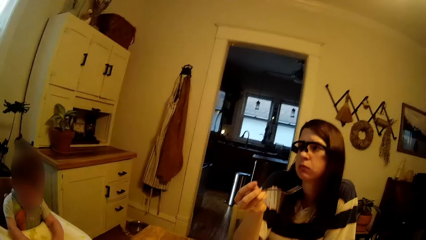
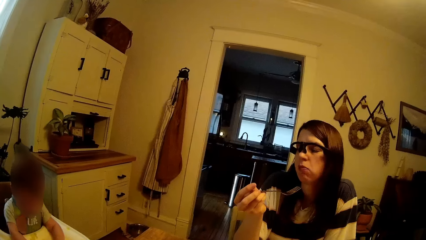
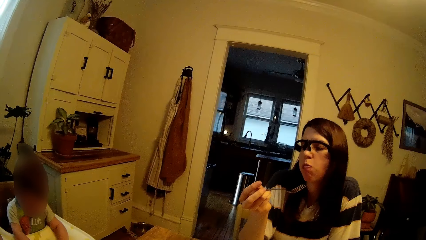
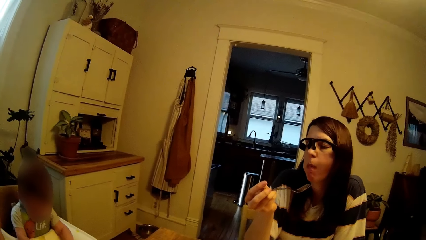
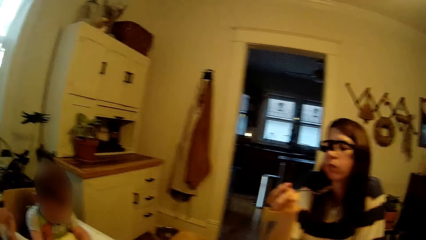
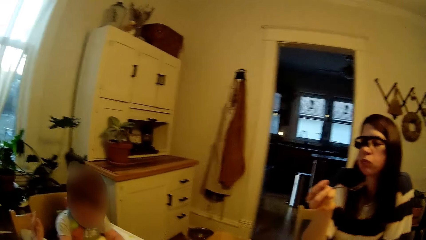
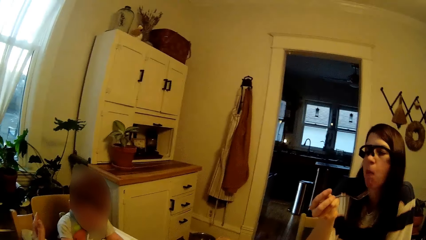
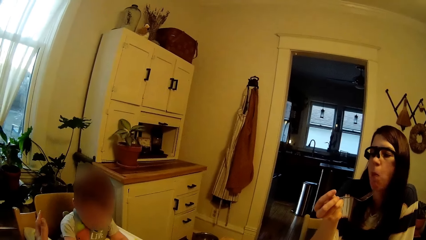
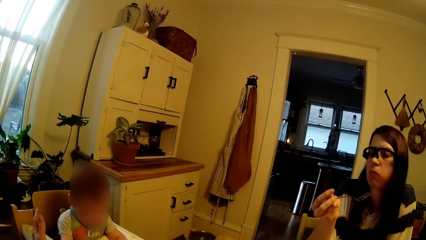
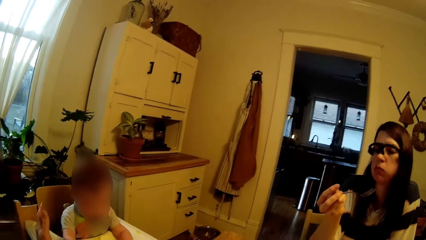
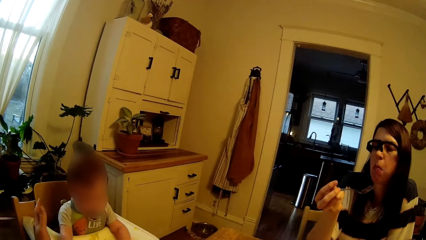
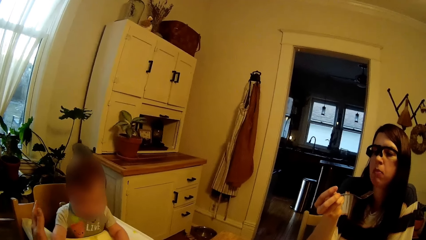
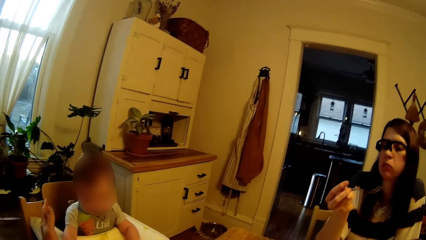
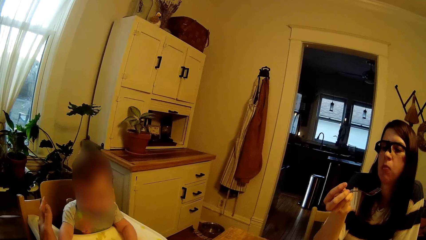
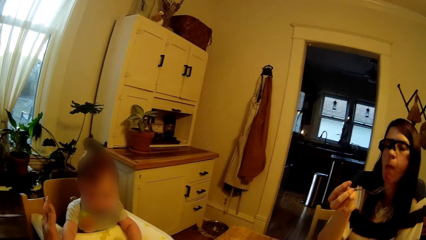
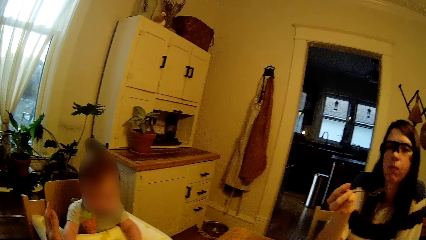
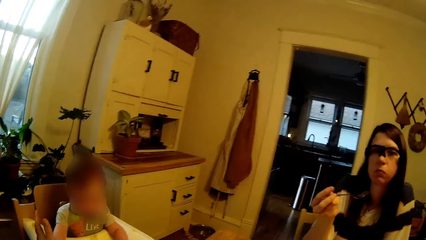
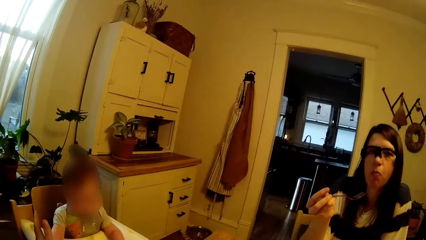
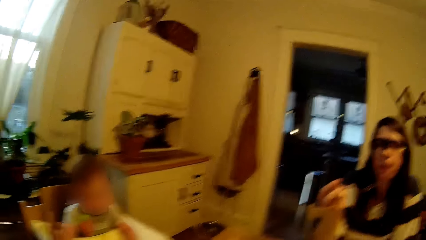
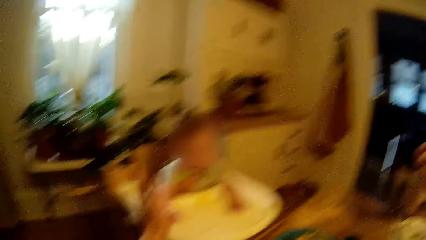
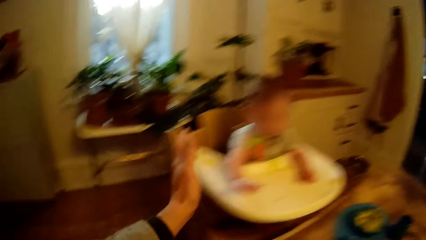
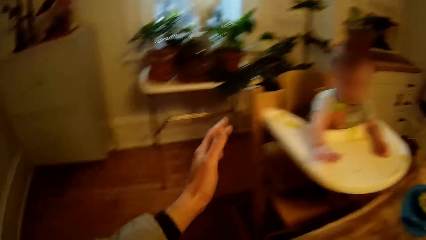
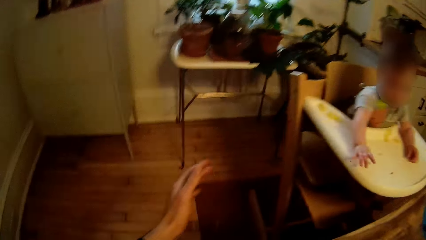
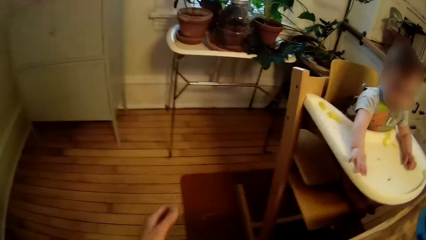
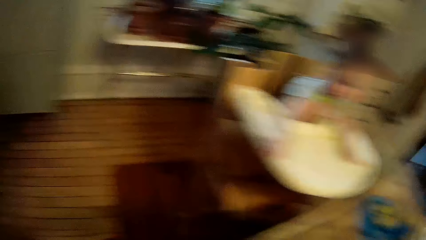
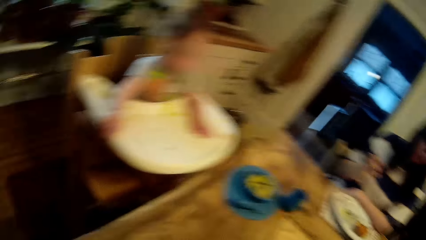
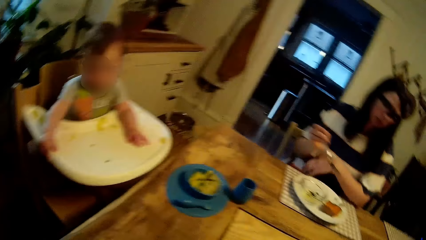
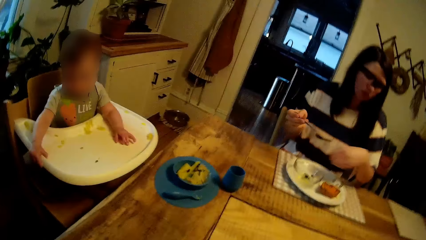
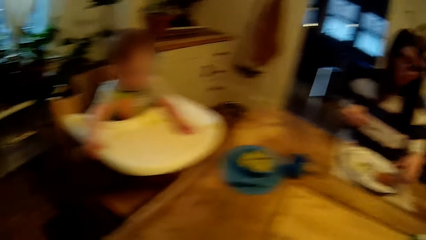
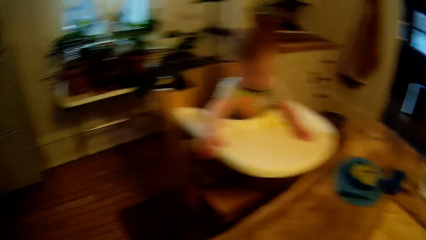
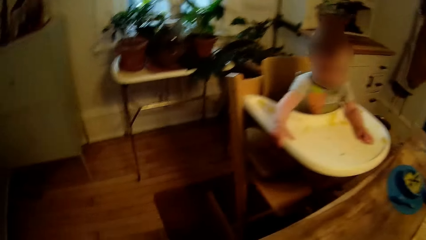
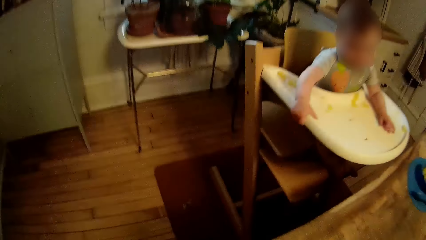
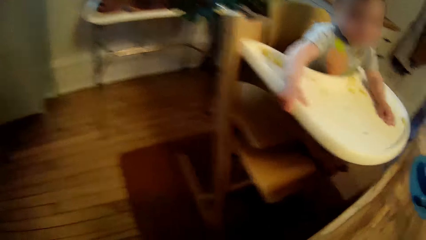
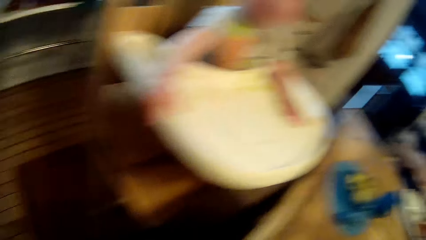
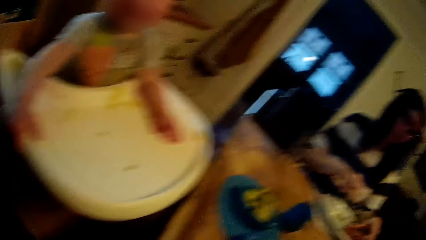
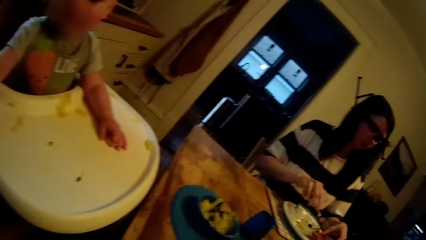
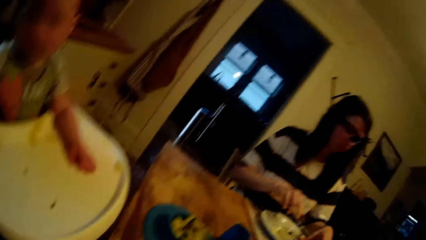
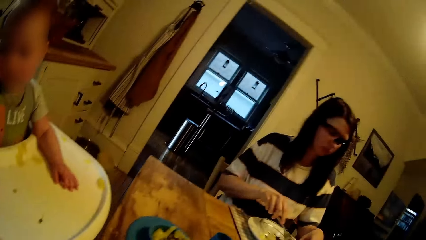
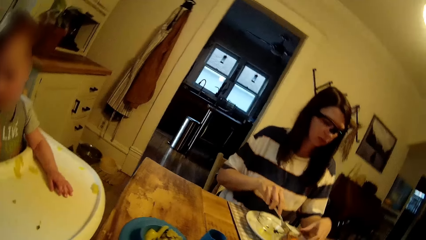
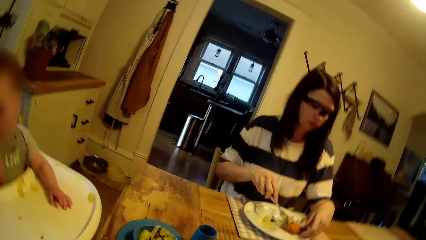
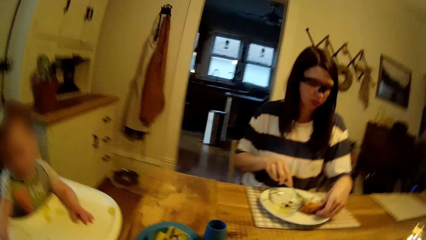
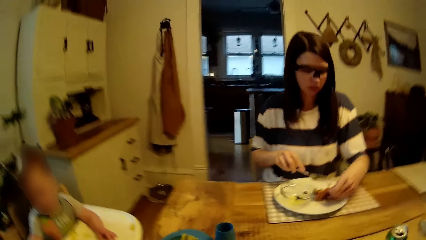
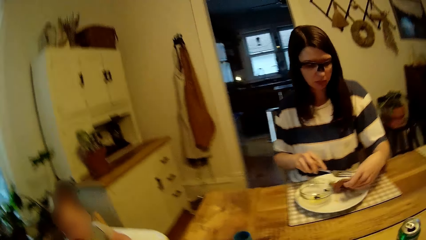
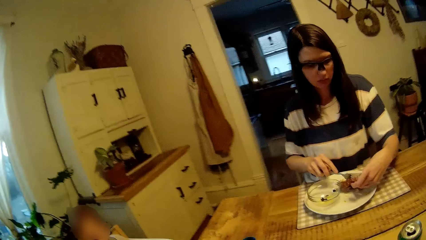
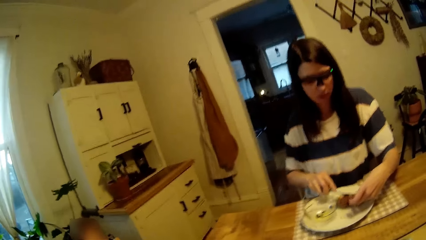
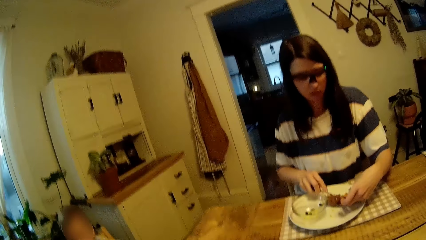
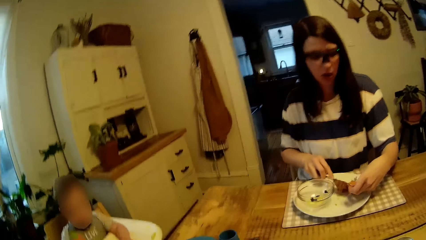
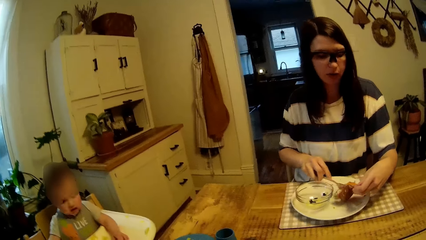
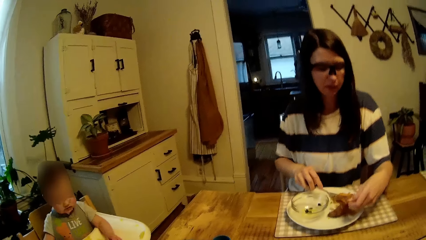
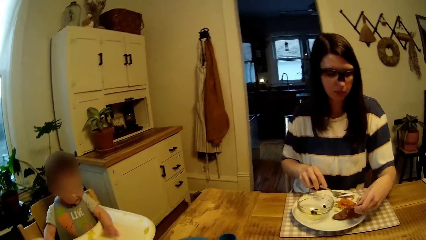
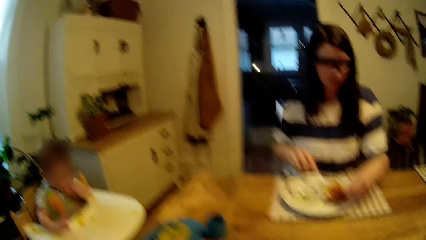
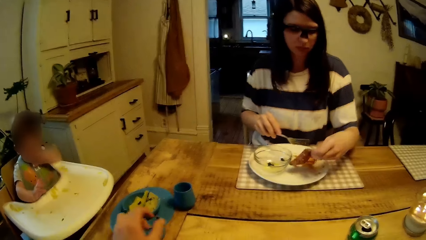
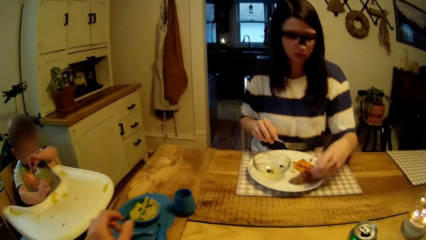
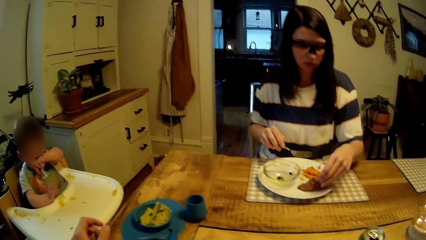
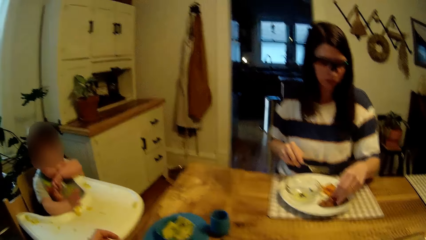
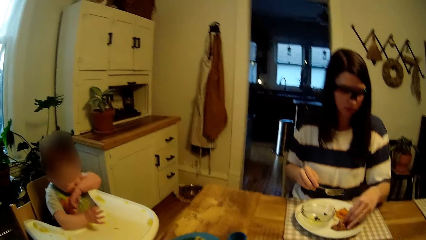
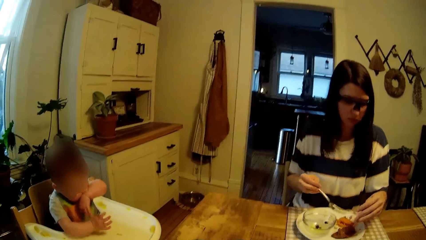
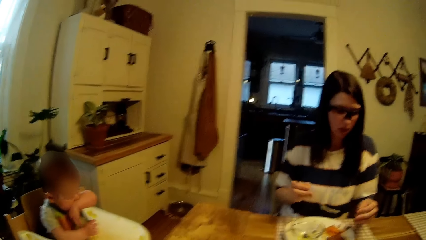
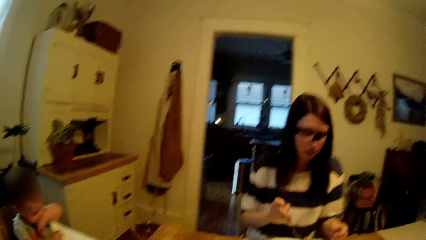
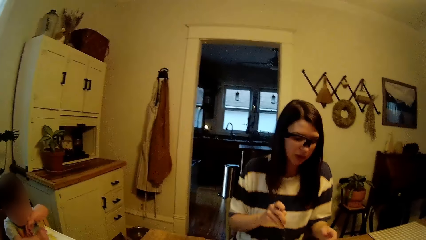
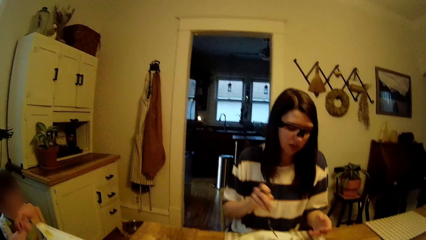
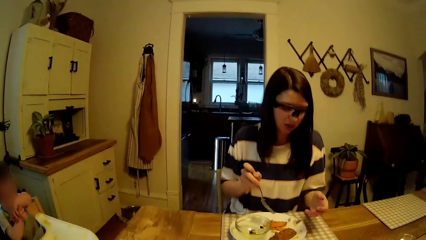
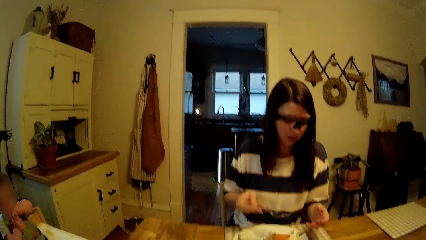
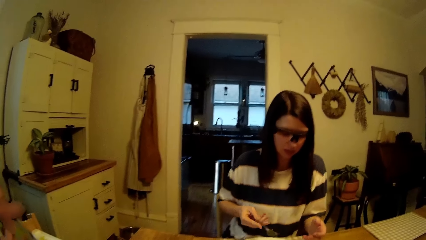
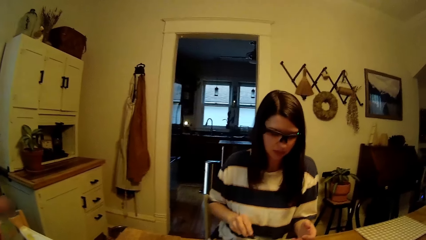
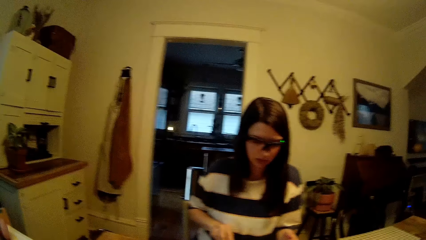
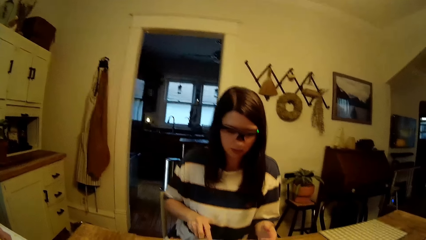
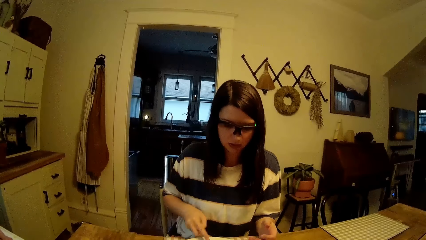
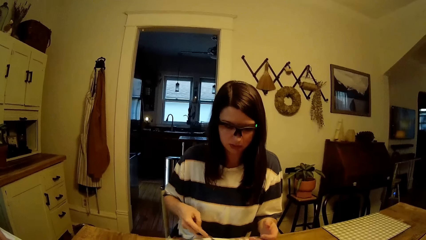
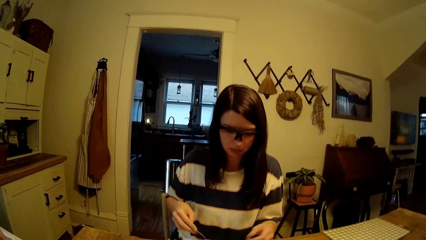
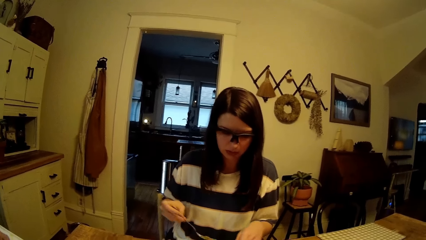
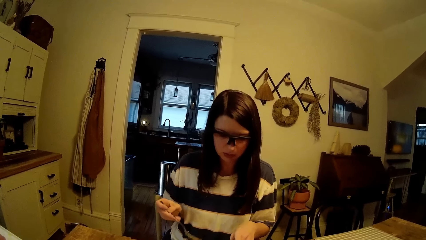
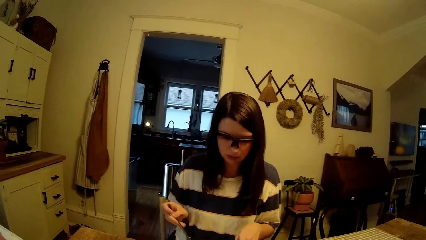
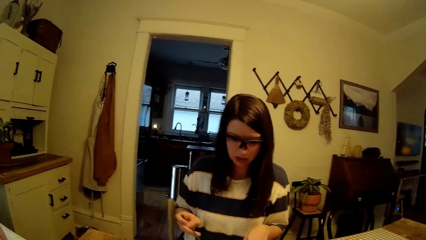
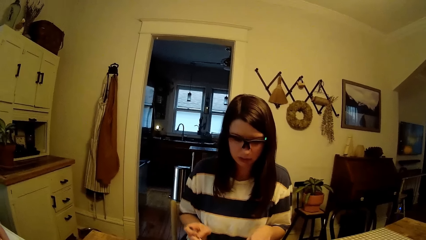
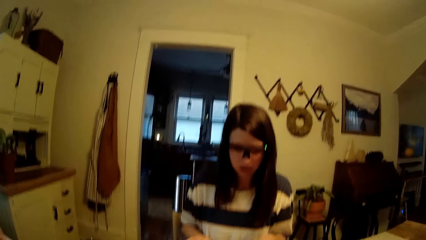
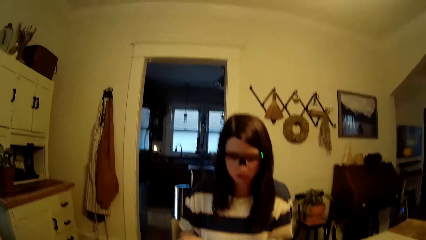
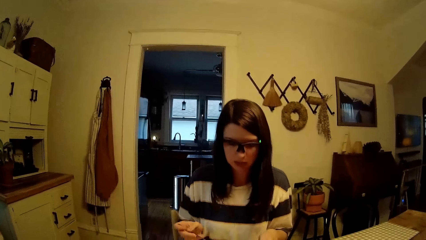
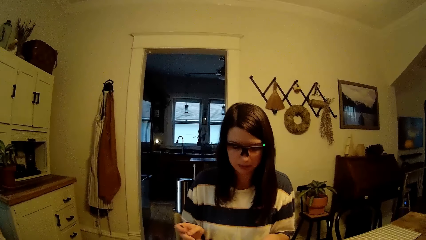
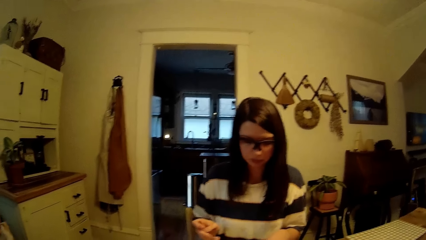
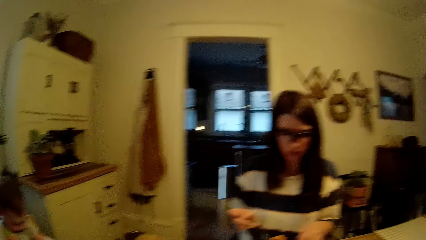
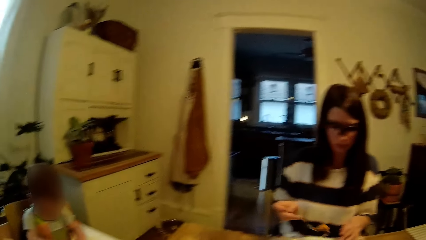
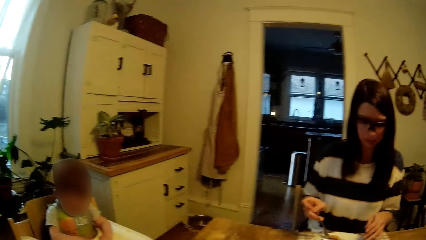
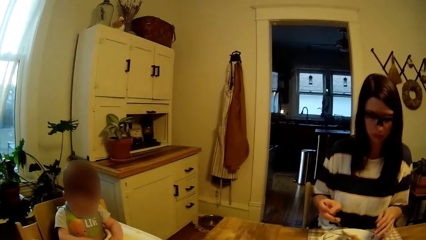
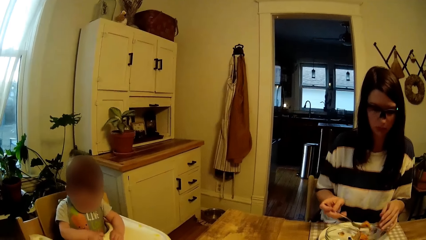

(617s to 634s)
The camera wearer talks with the woman, moves the hand, talks with the woman and looks around. The woman holds the fork and scoops the pie on the plate with the fork in her right hand. The camera wearer talks with the woman. The woman scoops food. The camera wearer talks with the woman.
